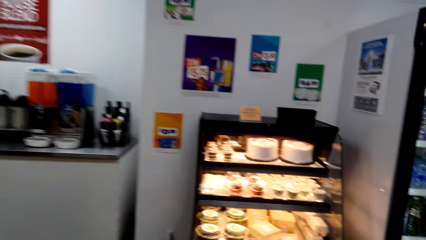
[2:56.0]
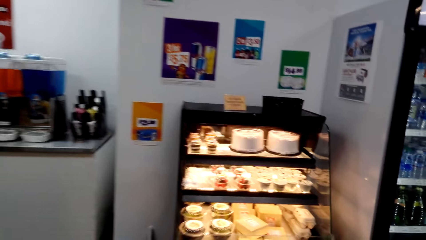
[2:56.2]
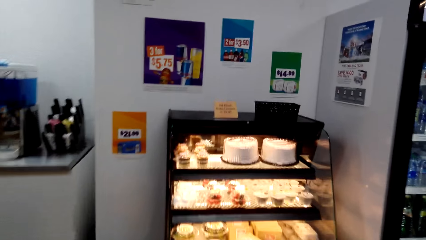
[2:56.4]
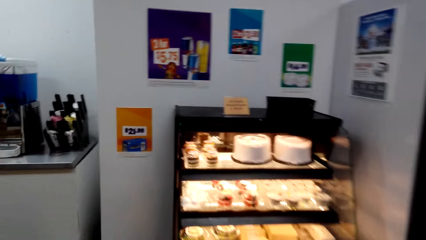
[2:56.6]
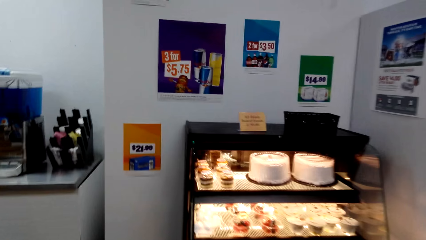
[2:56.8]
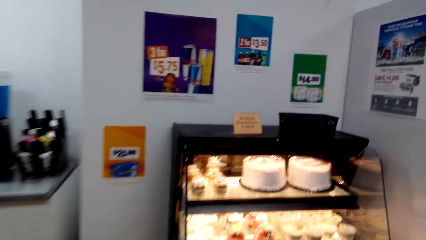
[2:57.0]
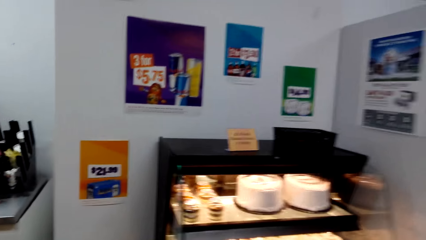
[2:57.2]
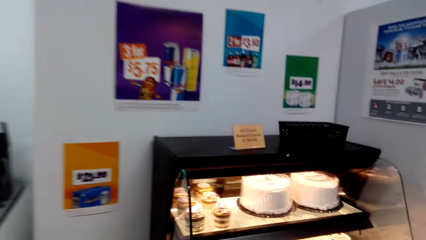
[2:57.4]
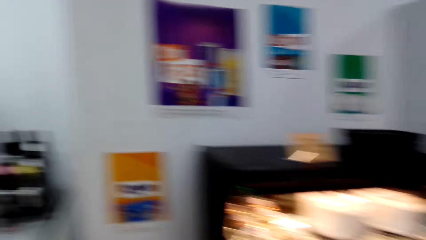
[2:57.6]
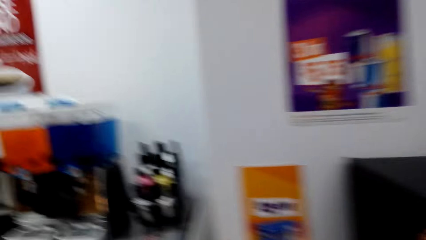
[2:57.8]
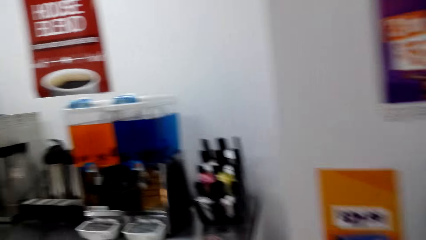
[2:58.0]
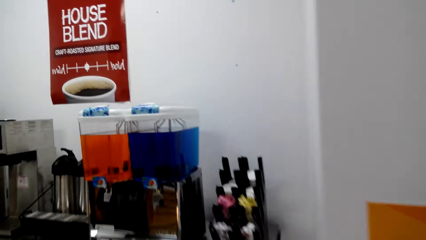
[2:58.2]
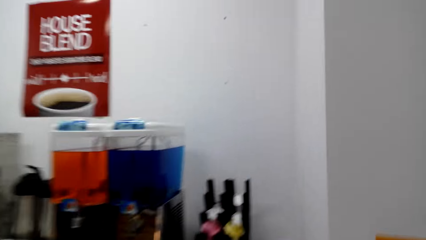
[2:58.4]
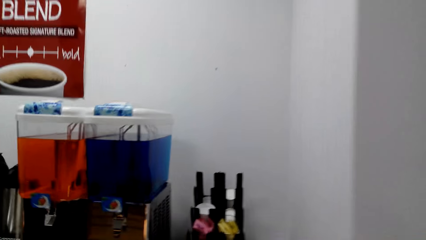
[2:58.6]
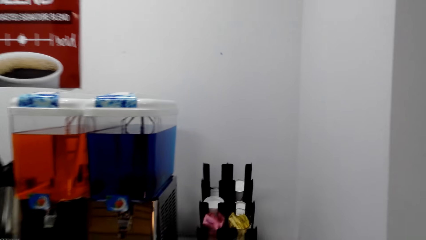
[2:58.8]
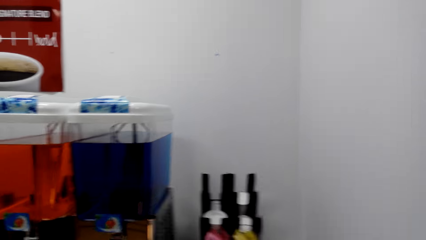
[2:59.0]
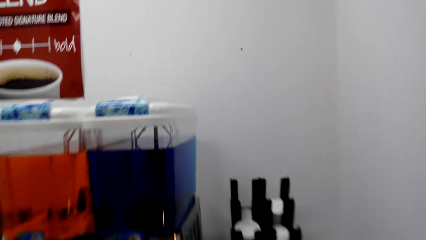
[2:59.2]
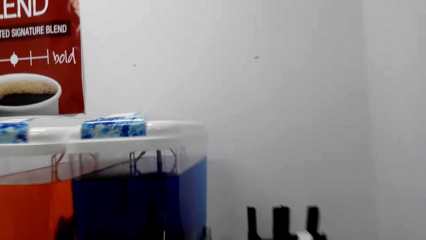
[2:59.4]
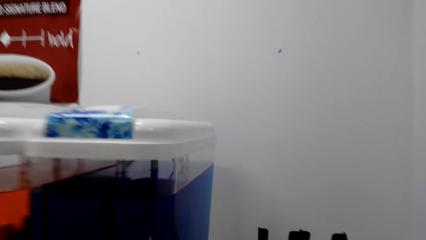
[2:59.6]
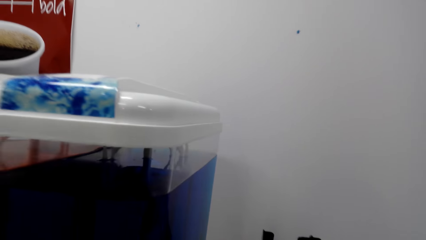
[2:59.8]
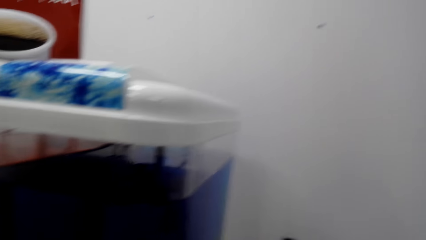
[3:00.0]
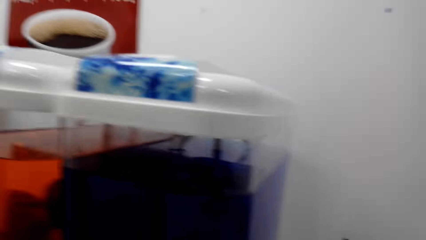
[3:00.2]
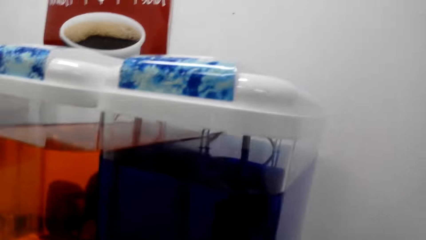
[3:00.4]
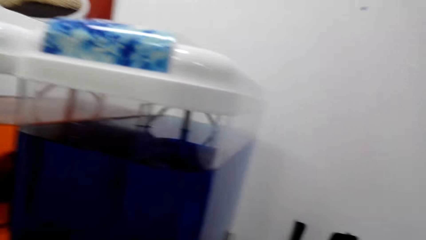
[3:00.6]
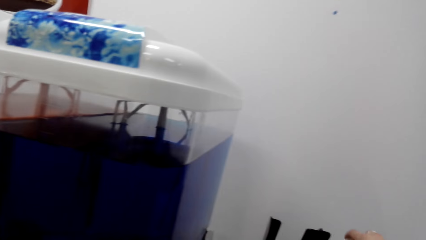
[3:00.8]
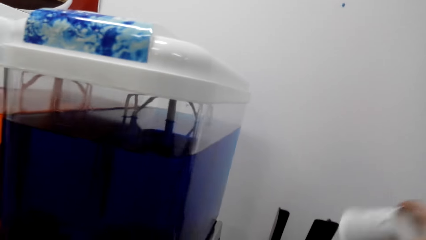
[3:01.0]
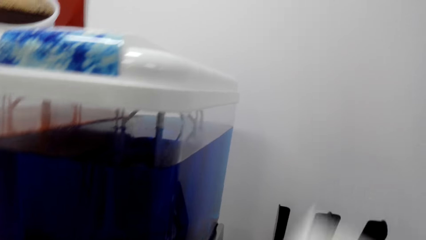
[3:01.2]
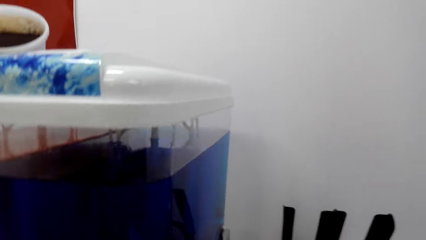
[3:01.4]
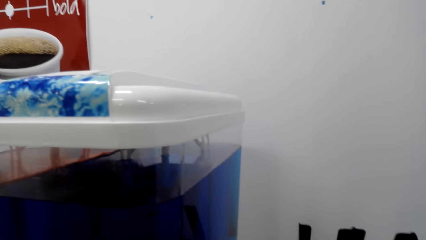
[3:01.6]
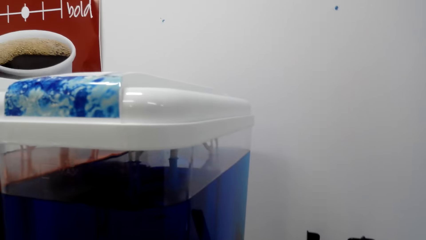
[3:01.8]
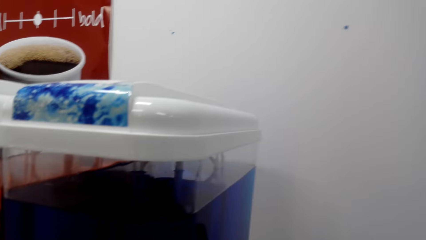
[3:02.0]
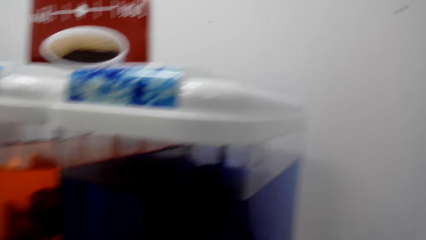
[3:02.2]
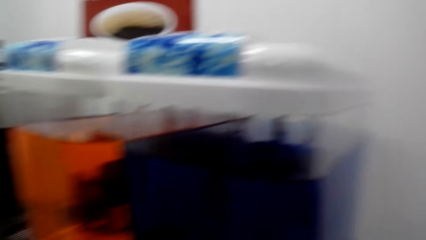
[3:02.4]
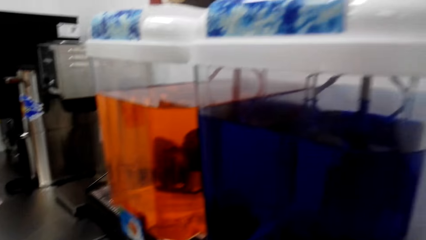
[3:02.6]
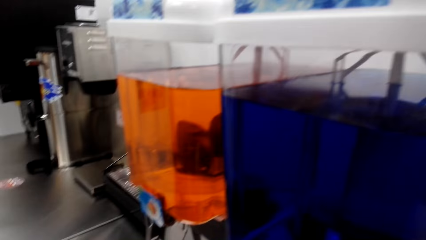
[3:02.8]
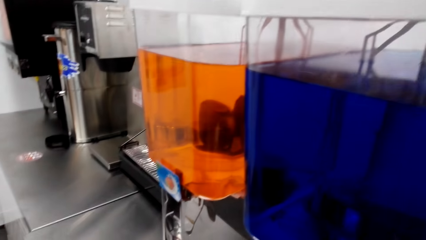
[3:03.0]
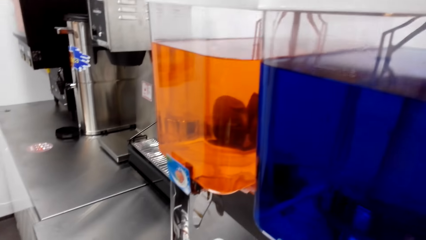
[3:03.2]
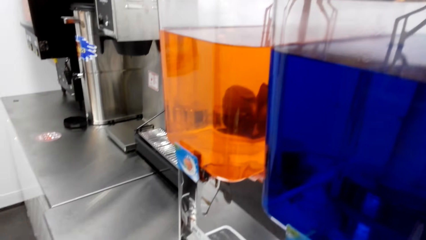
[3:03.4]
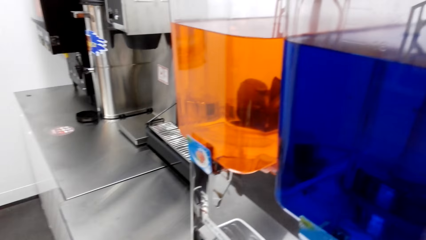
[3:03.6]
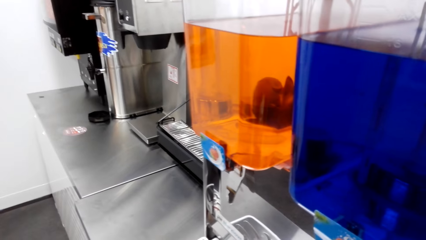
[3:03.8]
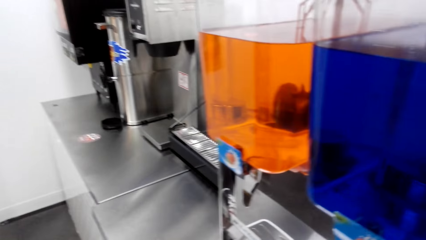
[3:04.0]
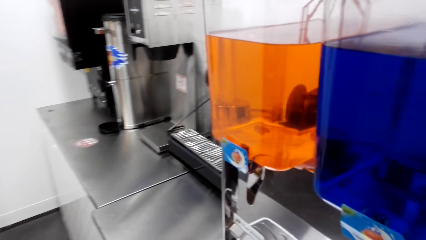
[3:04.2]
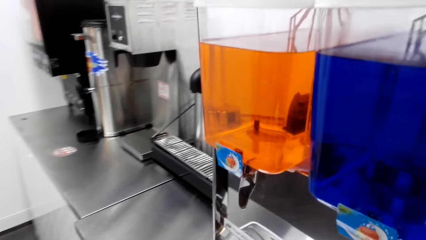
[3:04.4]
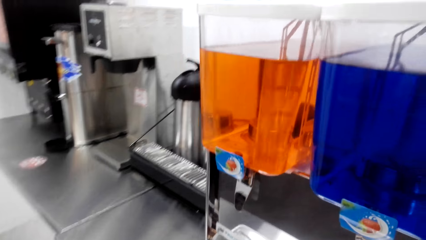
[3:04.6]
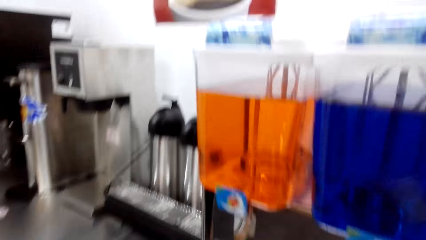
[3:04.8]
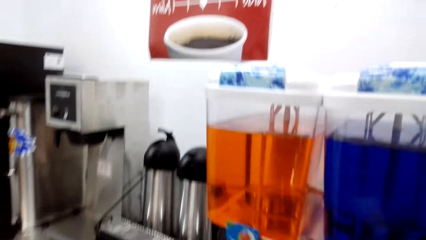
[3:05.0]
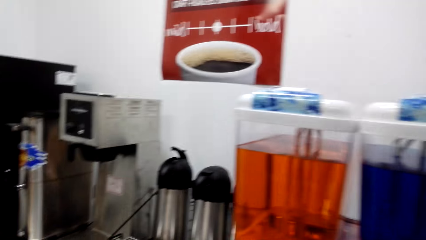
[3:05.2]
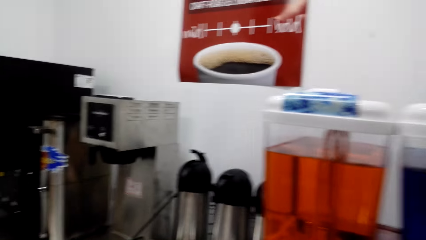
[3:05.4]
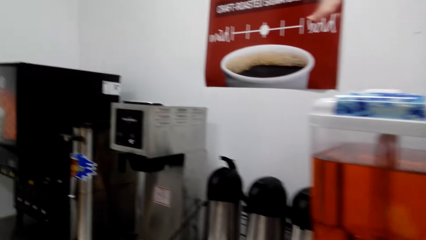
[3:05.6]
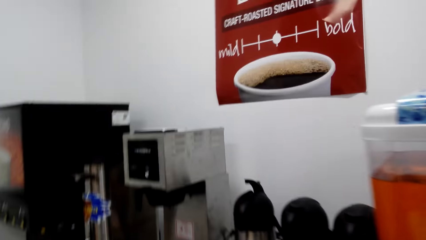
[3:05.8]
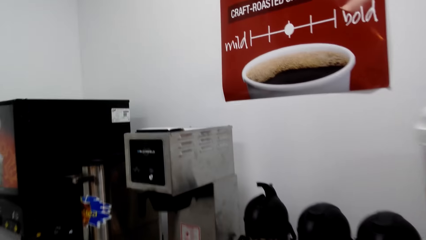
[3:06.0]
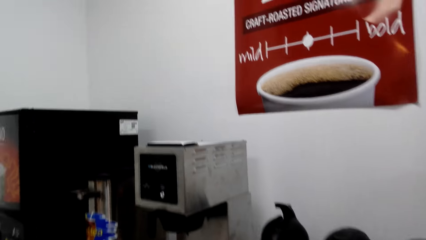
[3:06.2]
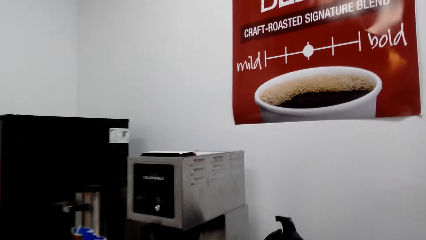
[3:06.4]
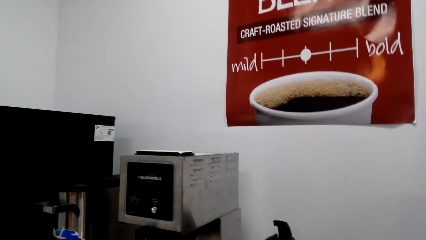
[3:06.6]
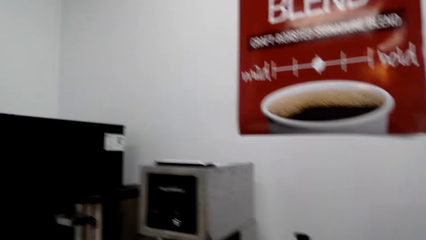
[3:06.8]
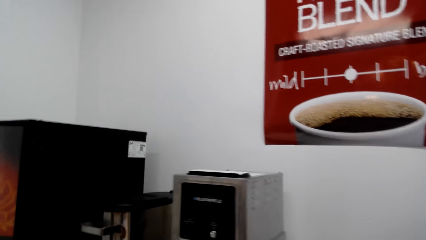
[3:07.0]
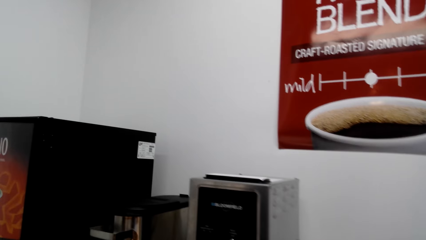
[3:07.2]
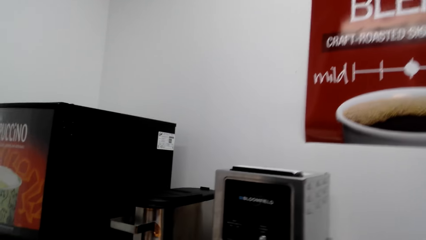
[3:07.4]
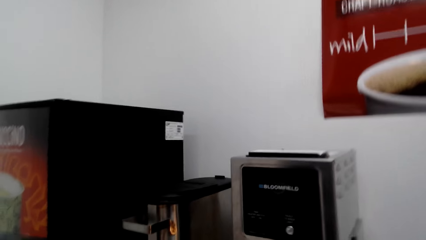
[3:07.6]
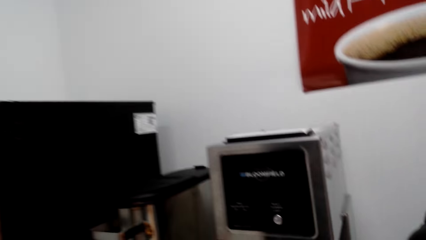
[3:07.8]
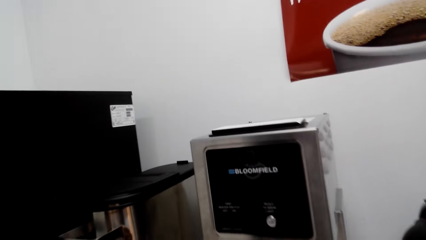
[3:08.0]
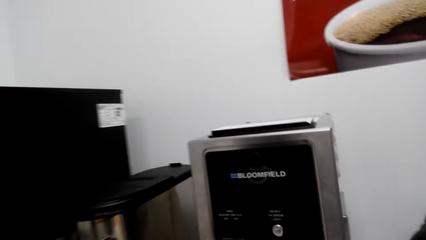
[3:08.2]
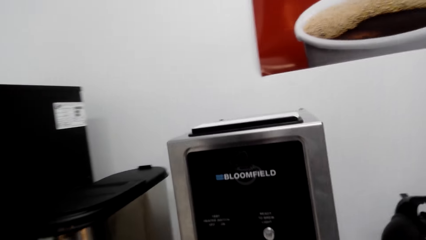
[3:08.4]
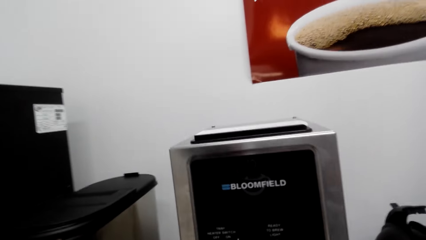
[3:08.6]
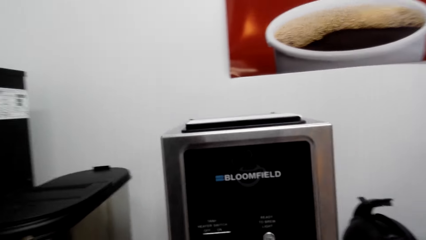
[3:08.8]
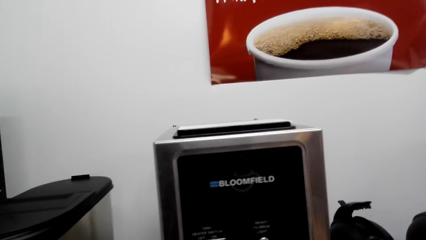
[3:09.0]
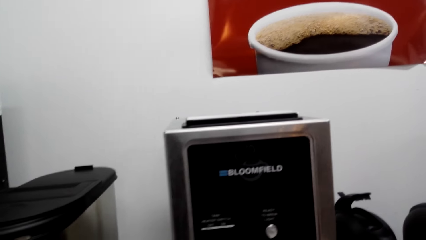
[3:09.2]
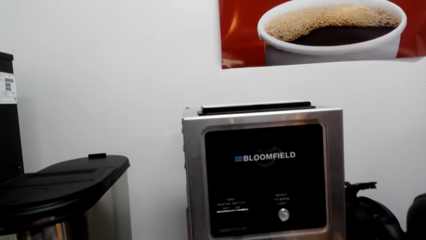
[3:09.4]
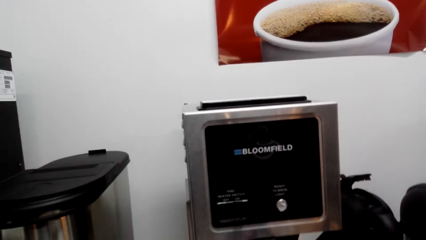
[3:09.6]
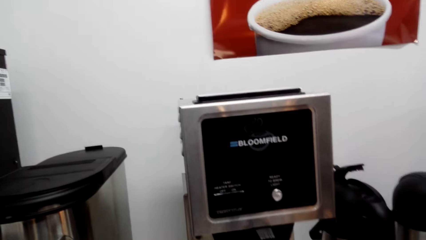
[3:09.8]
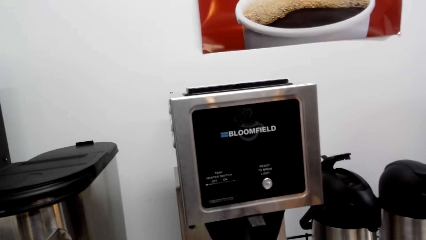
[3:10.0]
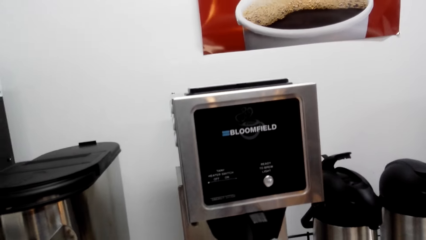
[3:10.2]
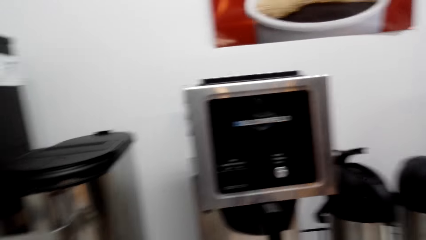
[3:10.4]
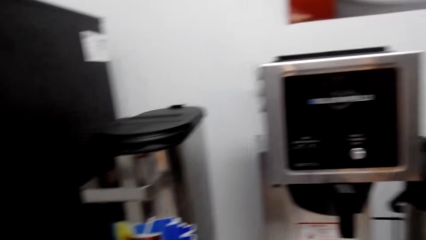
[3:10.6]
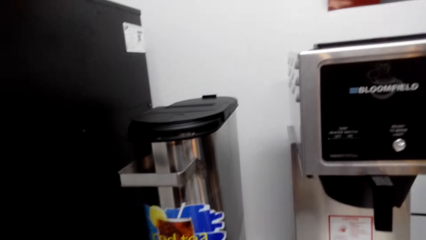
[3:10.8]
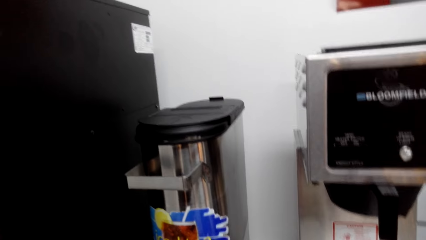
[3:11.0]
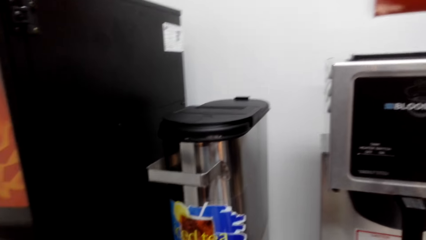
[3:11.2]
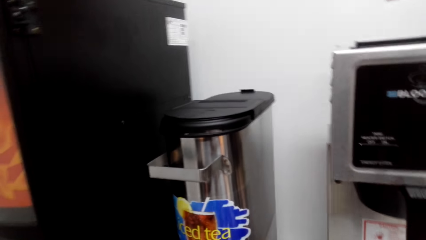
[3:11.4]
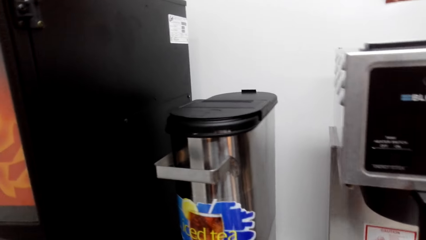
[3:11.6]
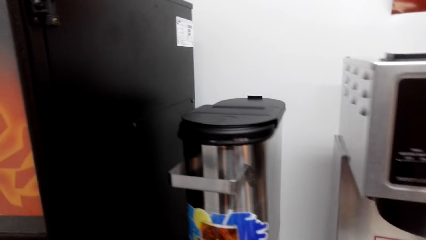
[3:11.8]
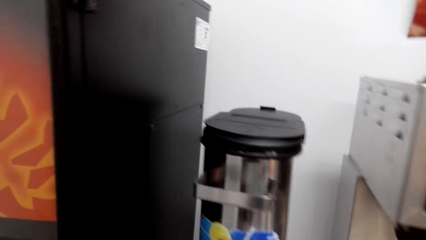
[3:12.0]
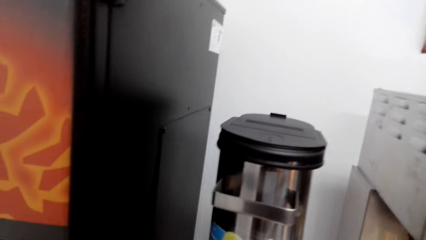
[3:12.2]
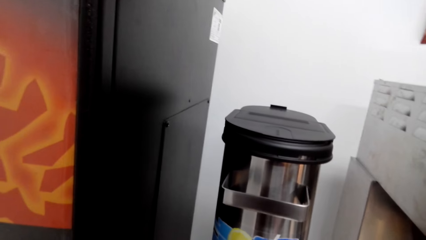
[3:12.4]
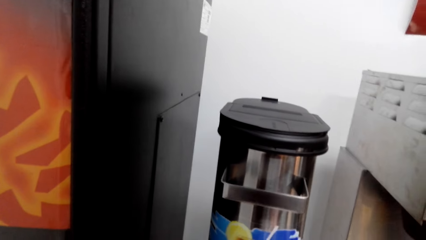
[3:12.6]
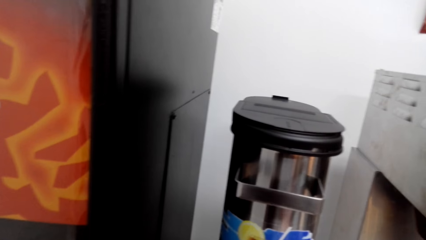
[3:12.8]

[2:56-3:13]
The camera wearer picks up a plastic cup. They move around.
